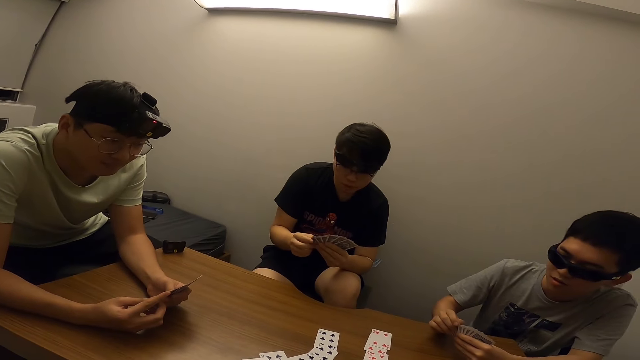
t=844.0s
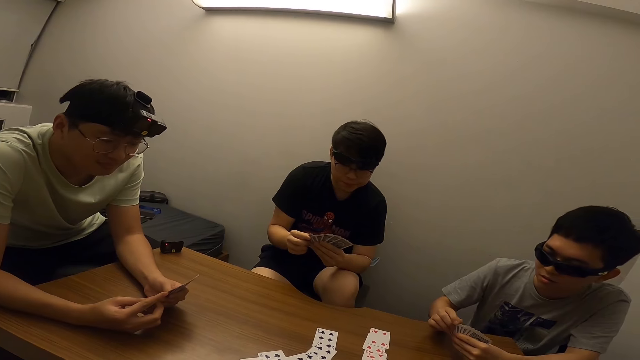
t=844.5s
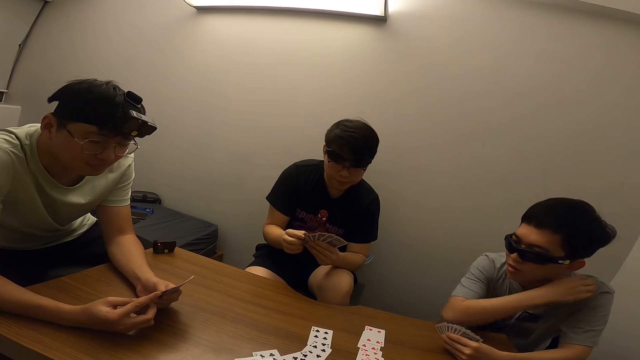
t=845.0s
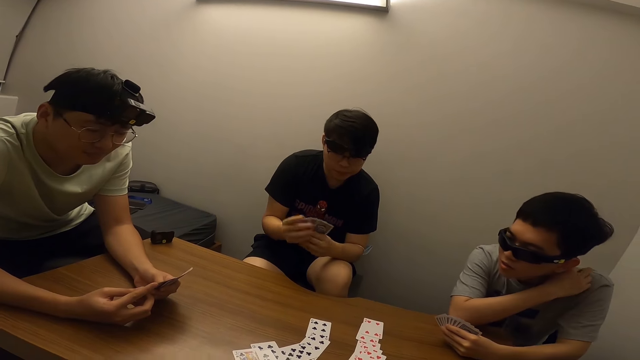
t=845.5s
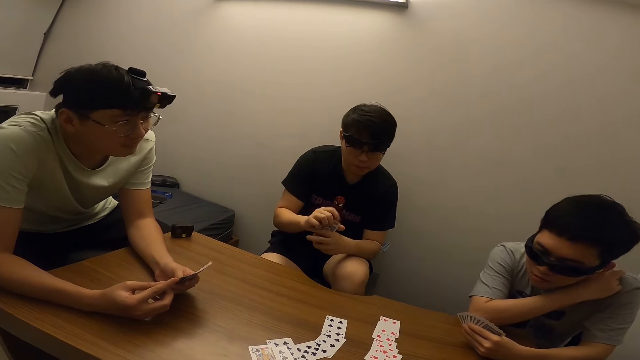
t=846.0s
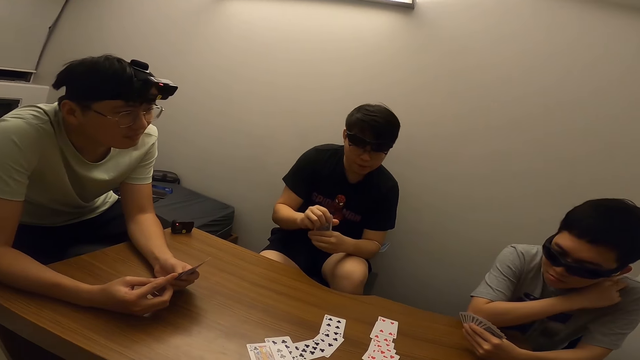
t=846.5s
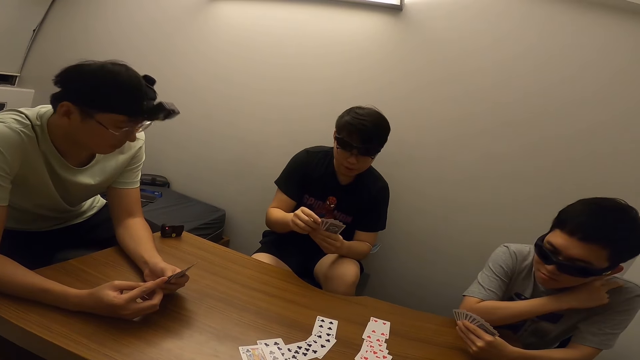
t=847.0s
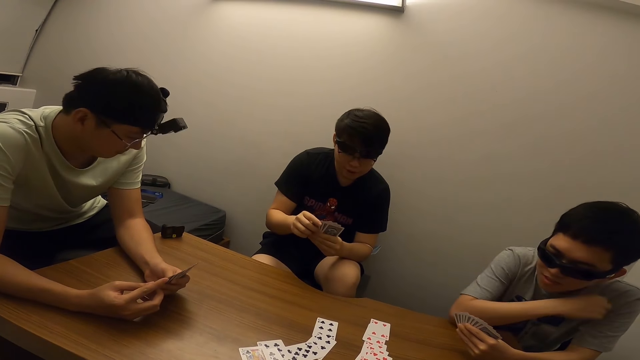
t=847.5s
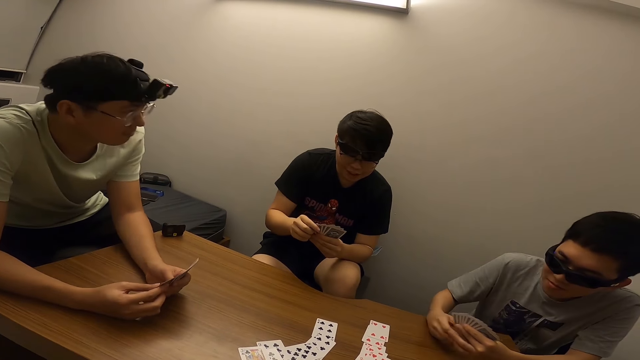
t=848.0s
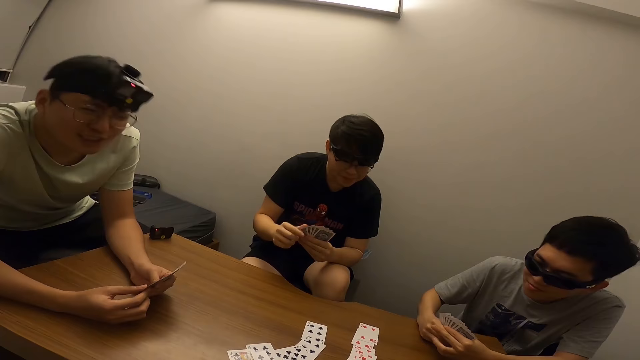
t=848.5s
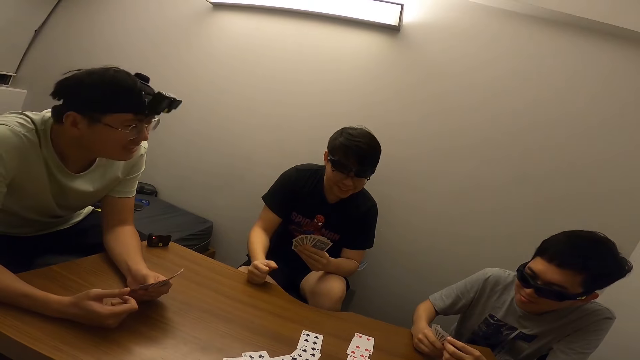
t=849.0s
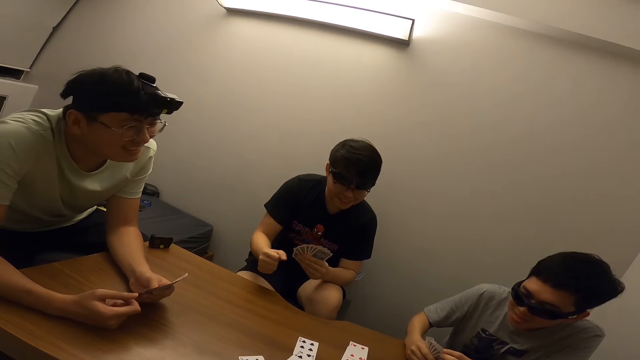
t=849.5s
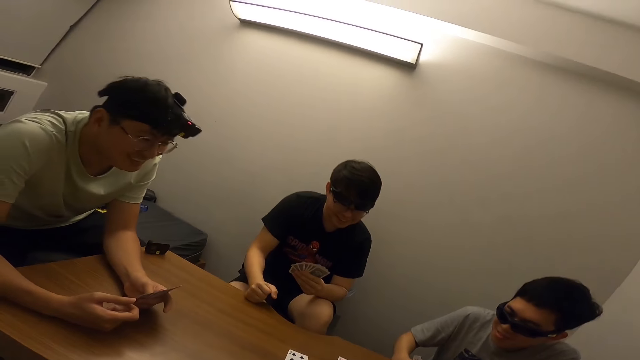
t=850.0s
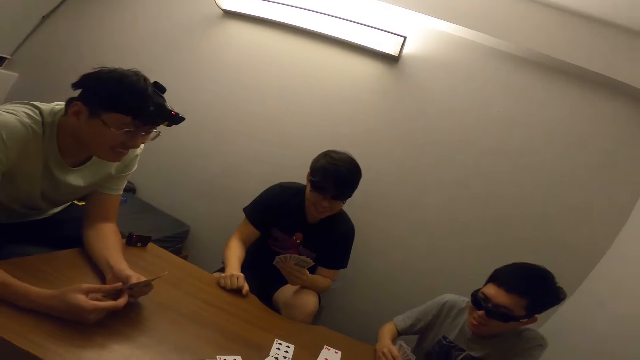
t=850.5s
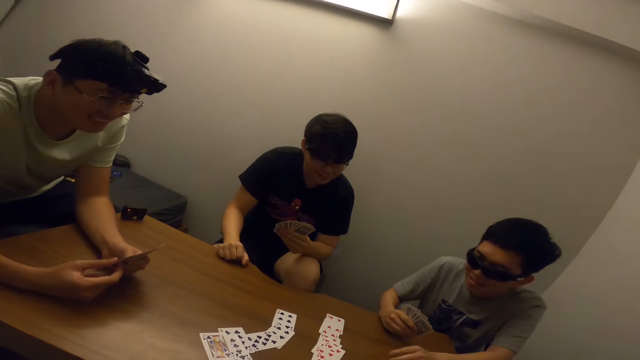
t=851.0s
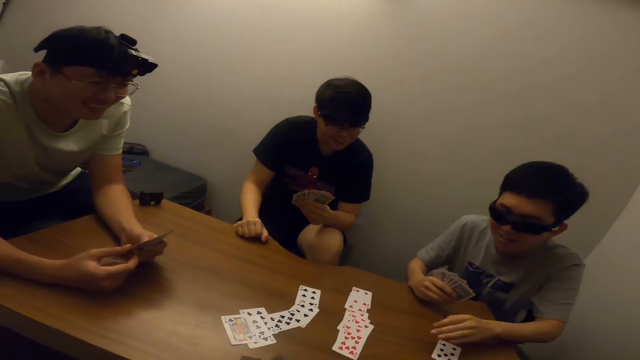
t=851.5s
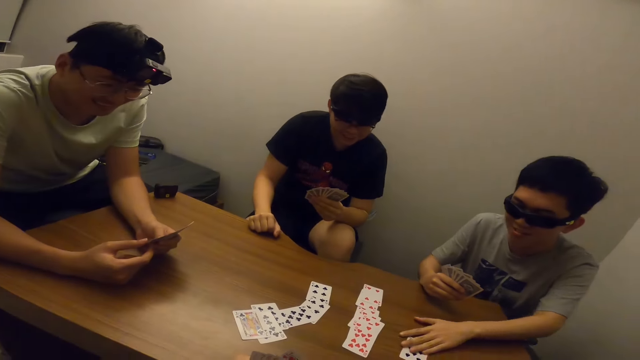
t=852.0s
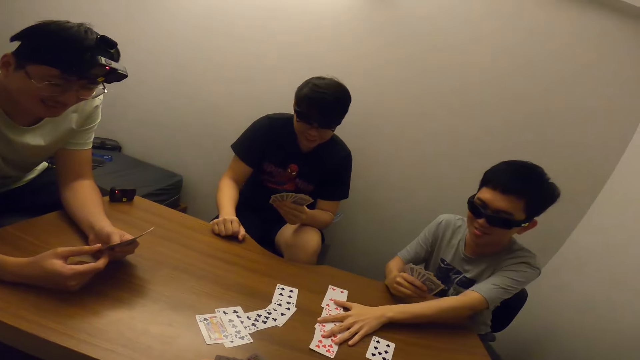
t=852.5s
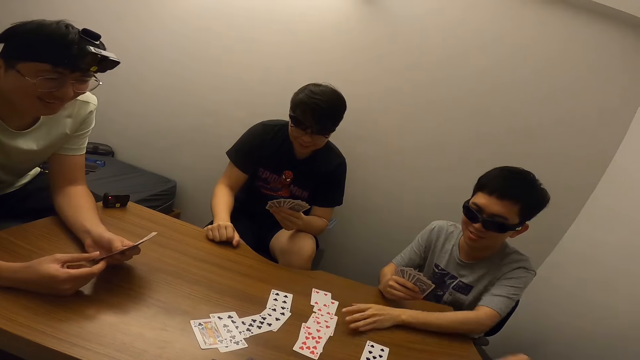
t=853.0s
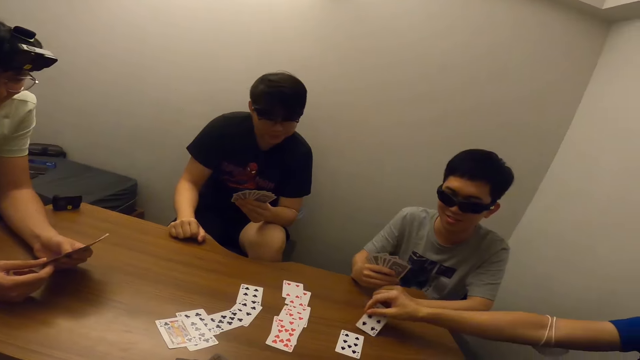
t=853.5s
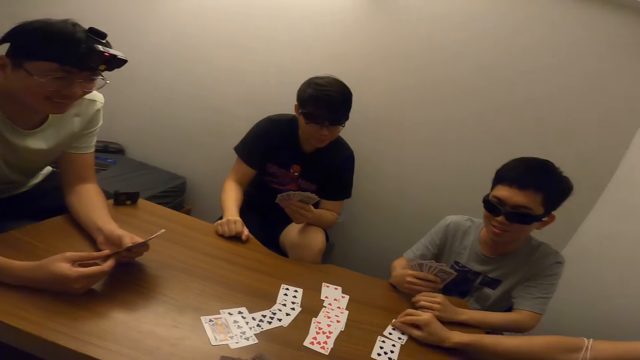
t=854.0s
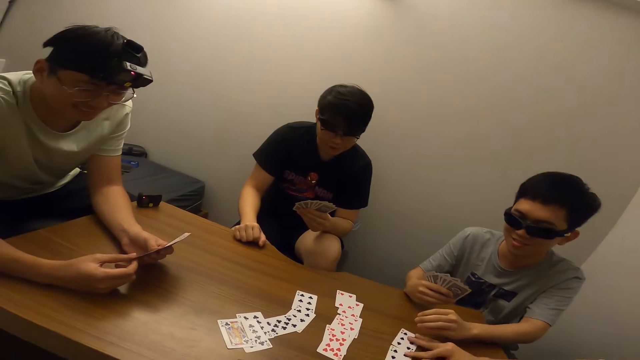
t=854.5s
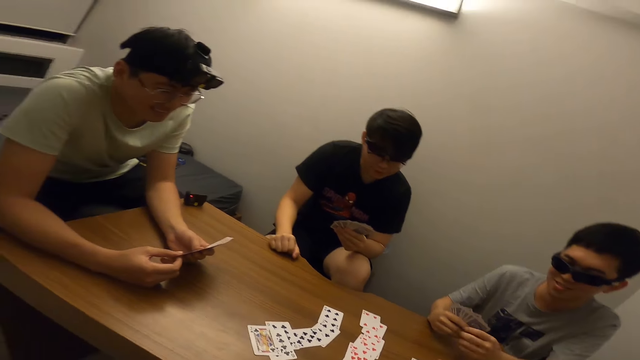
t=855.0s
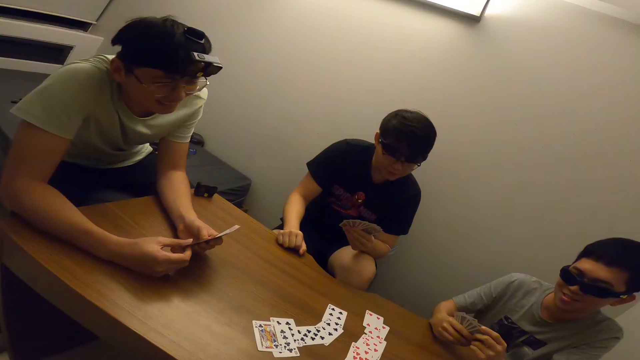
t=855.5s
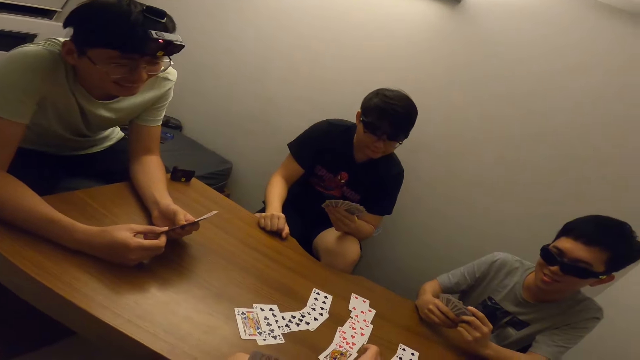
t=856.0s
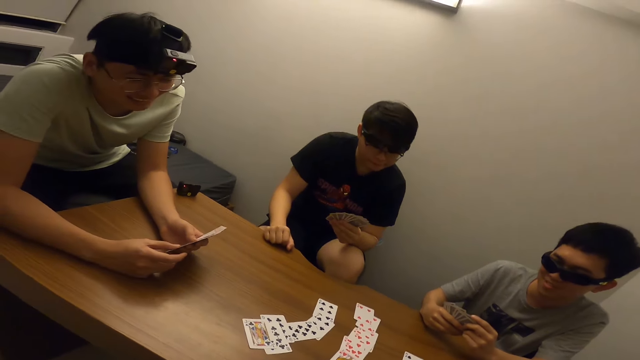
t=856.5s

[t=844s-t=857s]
A man touches his shoulder with his right hand. Another man covers the card with both hands. The second man hits his right hand on the table. The first man touches the cards laid on the table with his left hand. A person moves the cards on the table. A third man places a card on the table with his right hand. Another person draws a card. The third man moves the card on the table with his right hand.

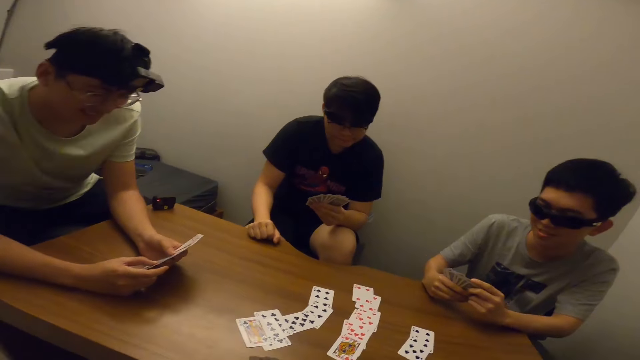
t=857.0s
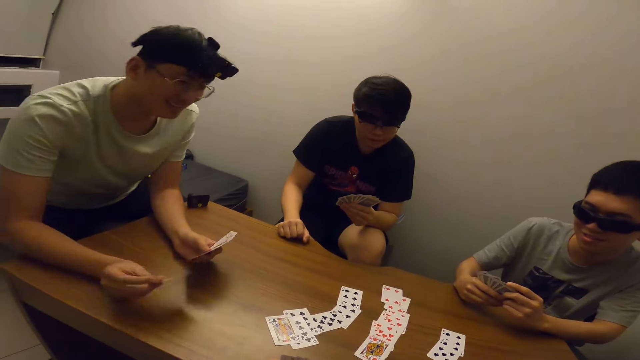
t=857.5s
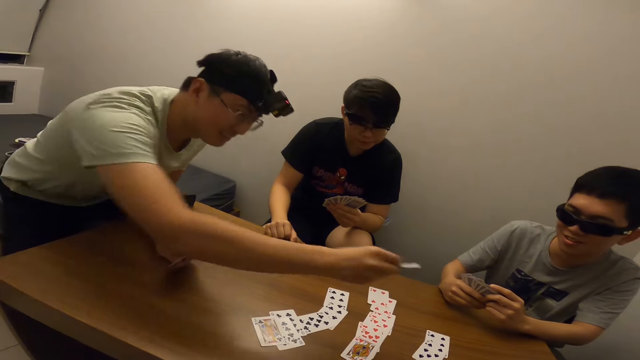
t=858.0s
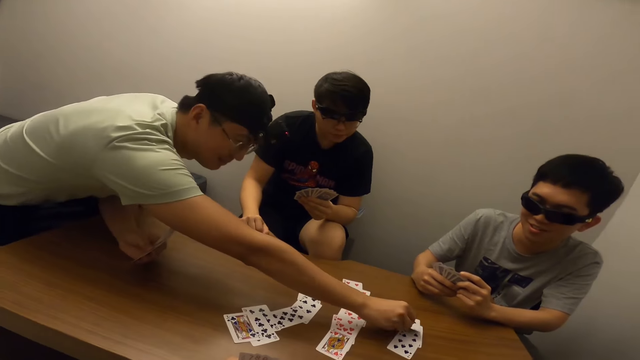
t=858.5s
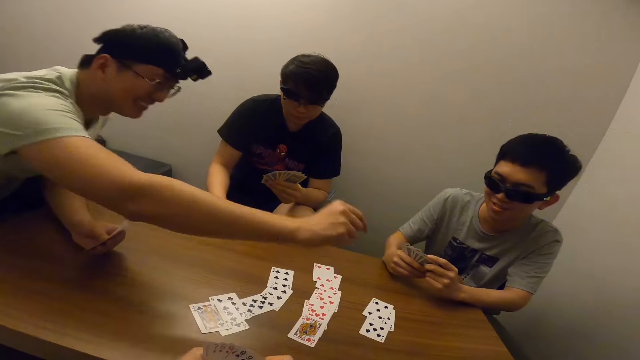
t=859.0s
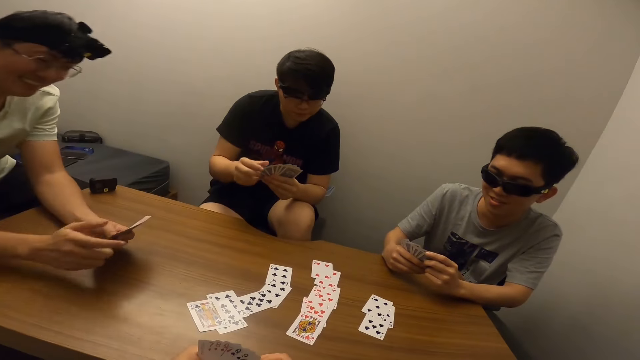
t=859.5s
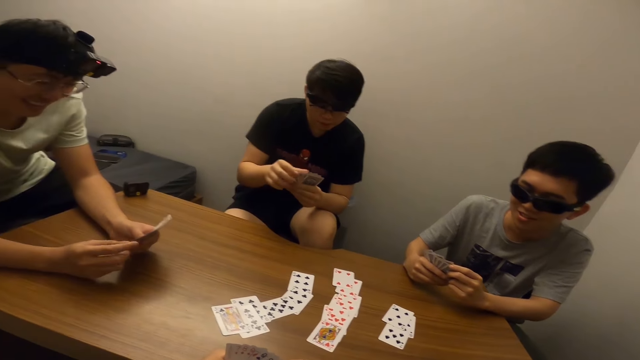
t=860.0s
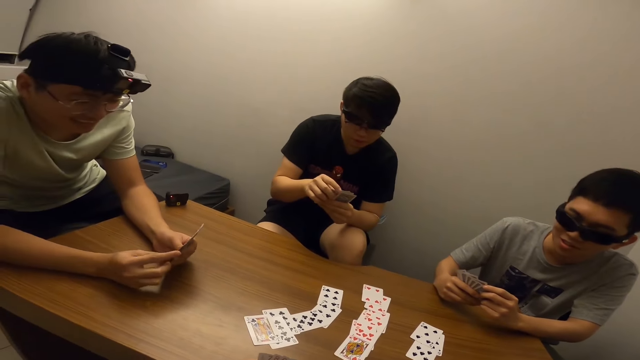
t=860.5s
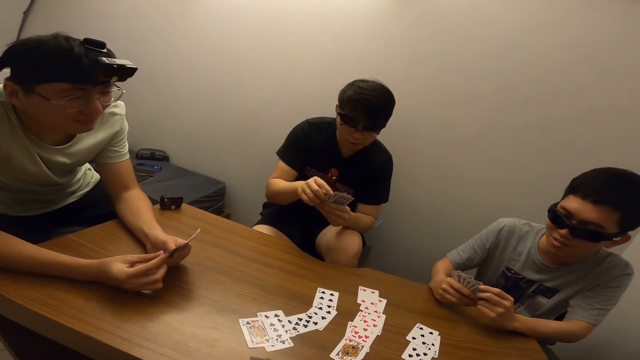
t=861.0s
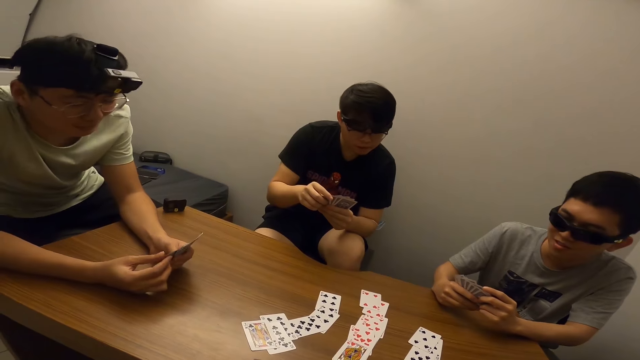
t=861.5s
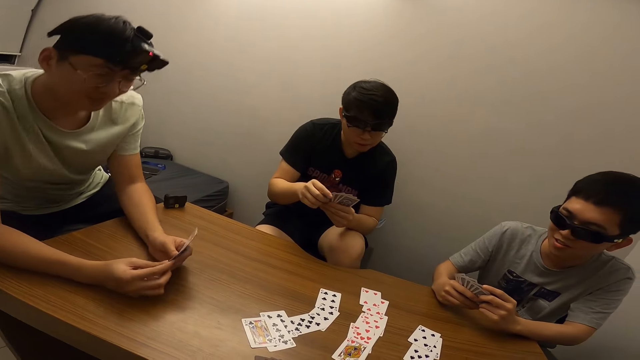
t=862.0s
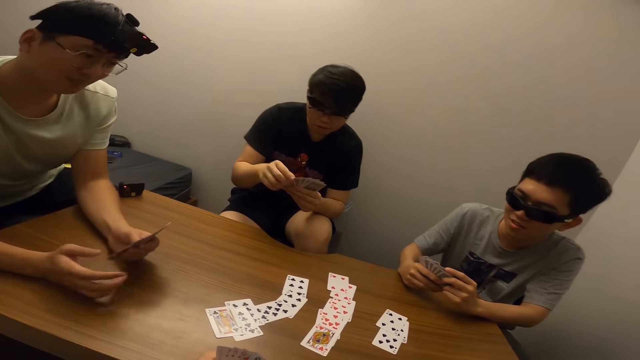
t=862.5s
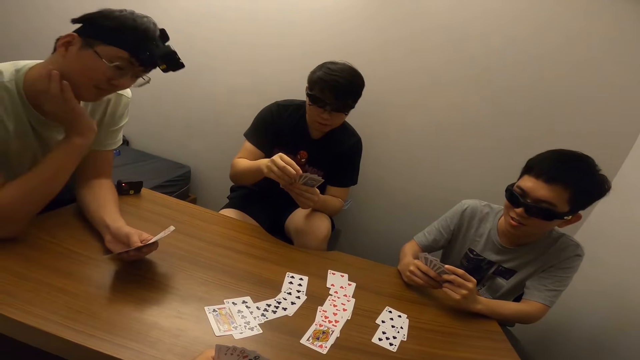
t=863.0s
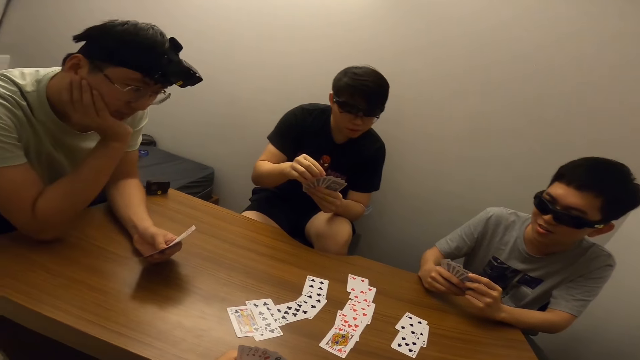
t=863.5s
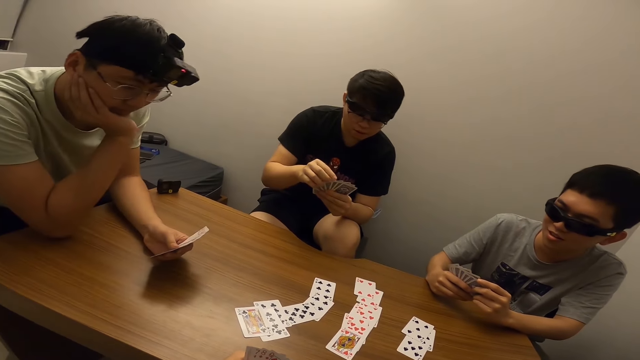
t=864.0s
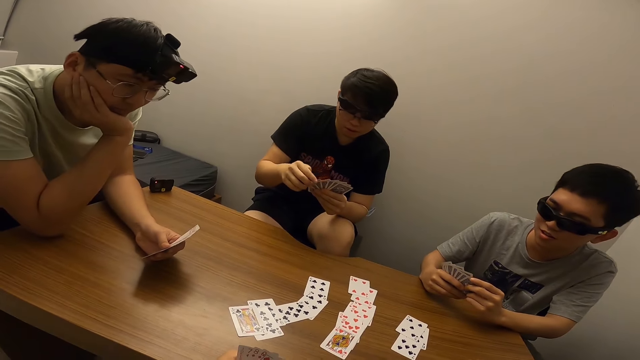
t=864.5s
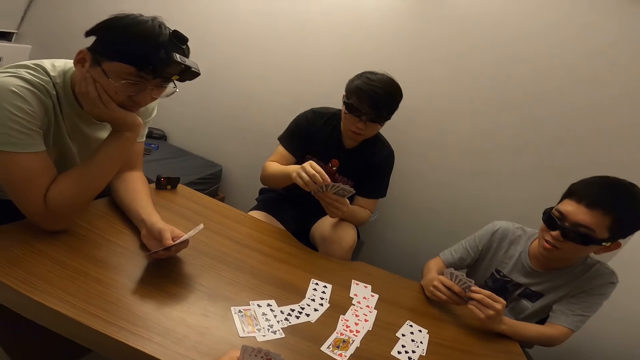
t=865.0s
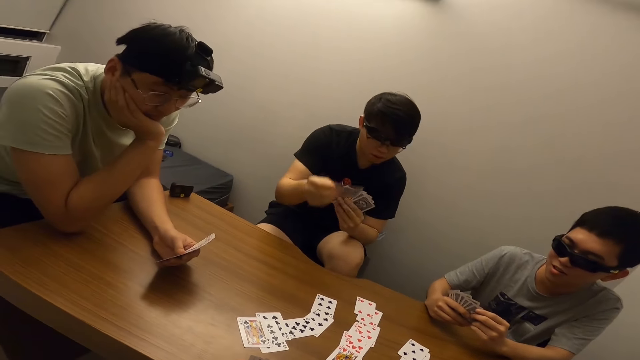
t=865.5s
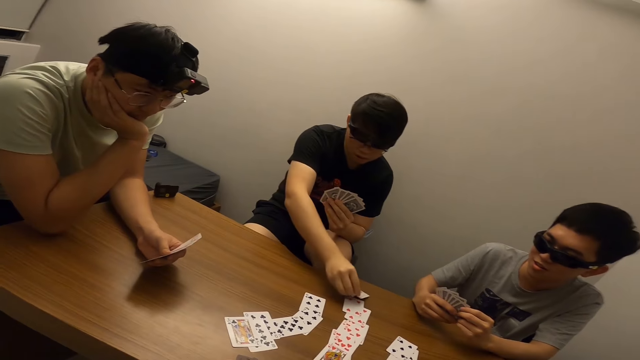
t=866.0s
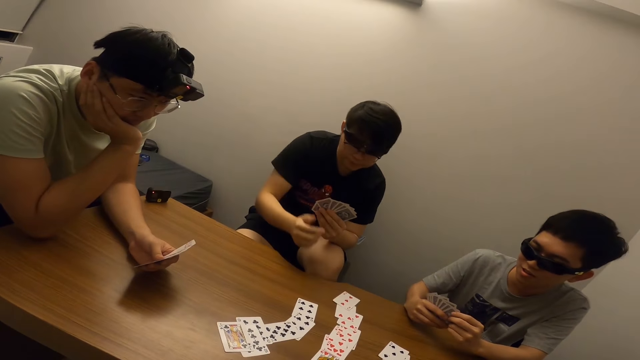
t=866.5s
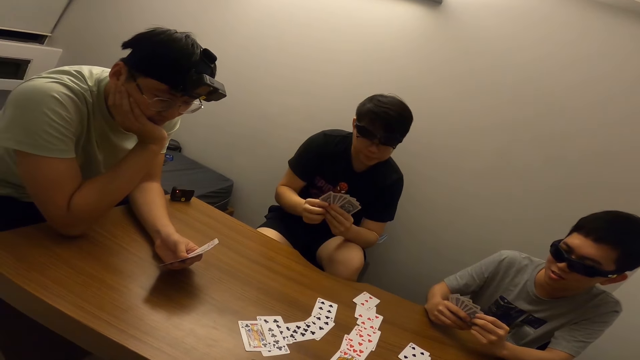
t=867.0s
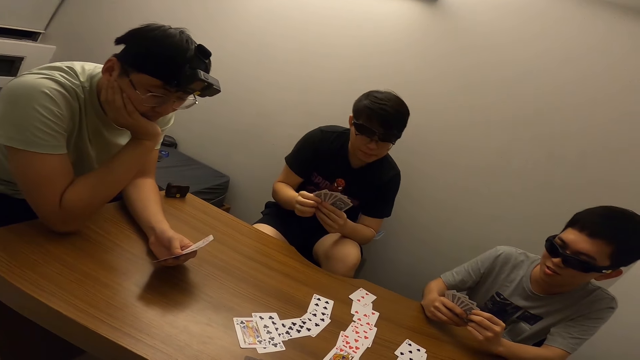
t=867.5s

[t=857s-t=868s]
A man places a card on the table with his right hand. A person draws a card. The man places his right hand on his cheeks. Another man places a card on the table with his right hand. Another person draws a card.
